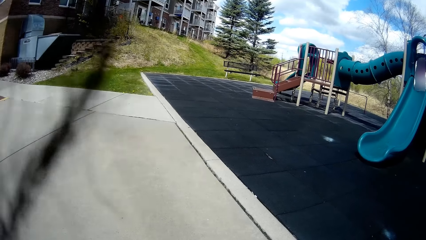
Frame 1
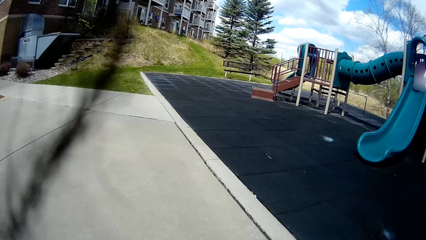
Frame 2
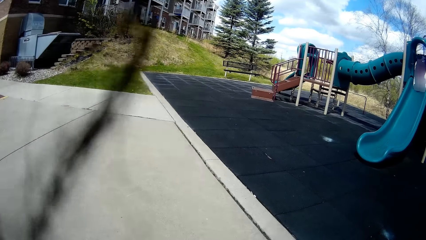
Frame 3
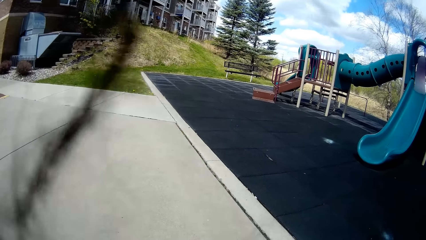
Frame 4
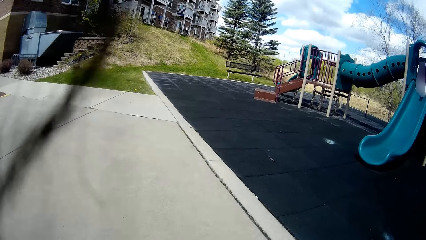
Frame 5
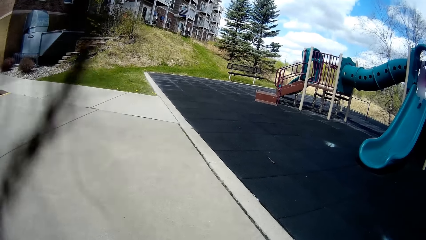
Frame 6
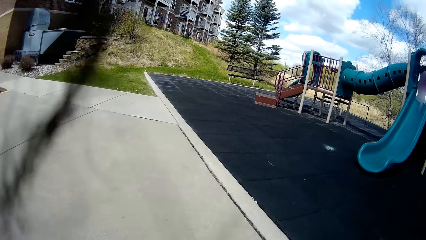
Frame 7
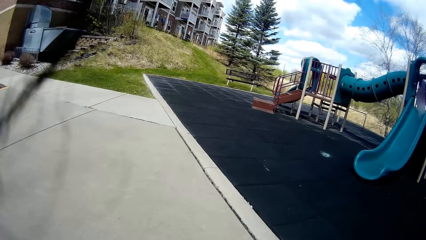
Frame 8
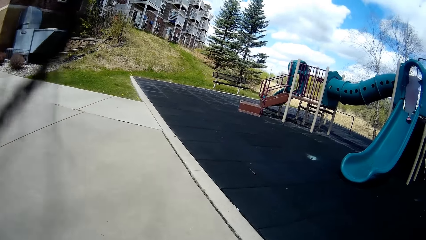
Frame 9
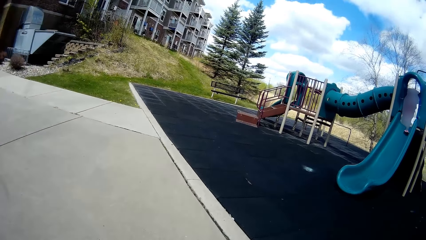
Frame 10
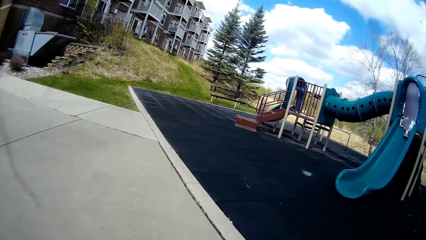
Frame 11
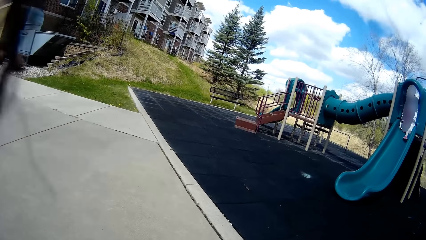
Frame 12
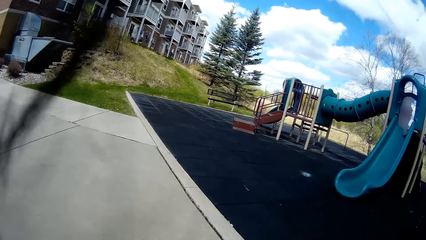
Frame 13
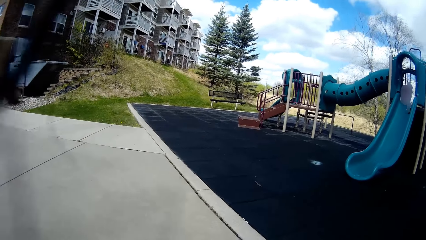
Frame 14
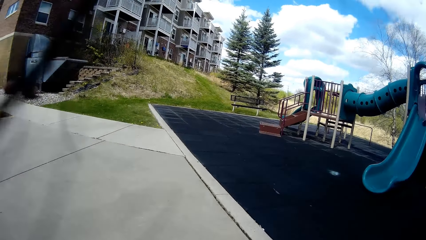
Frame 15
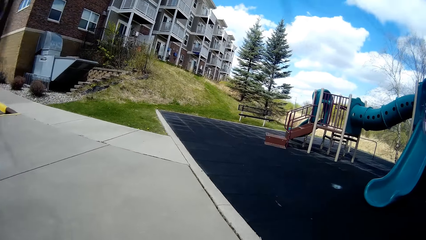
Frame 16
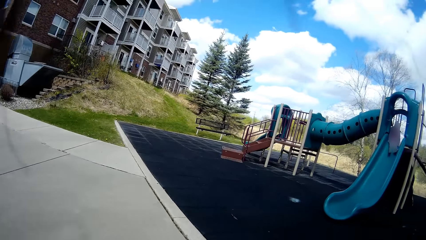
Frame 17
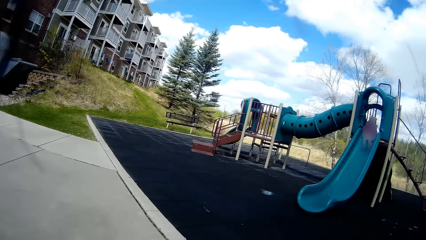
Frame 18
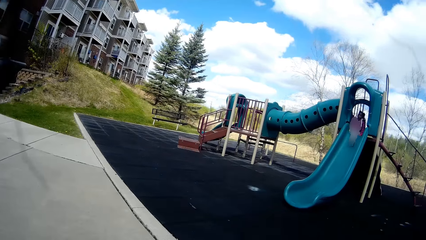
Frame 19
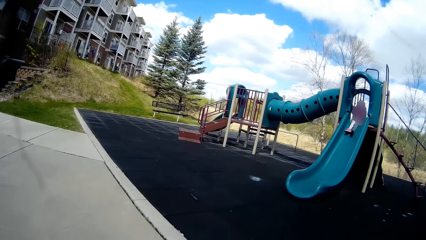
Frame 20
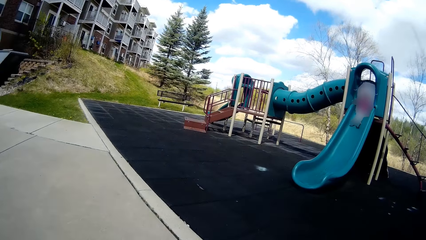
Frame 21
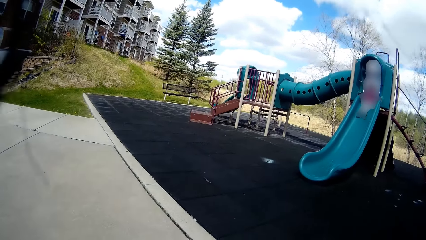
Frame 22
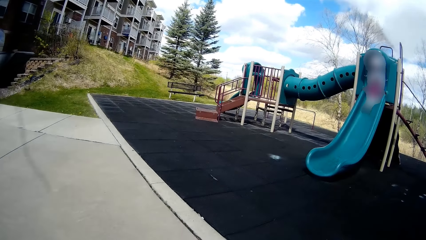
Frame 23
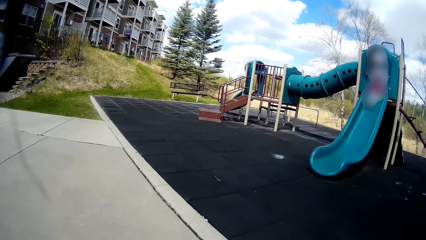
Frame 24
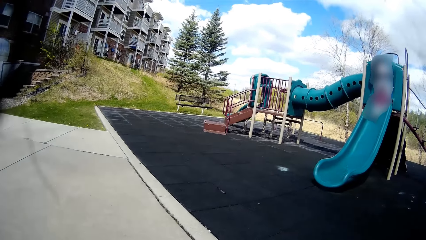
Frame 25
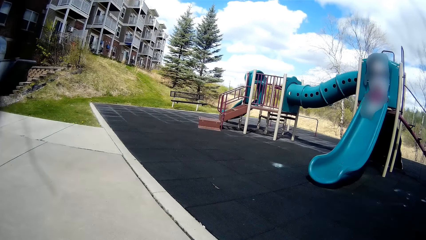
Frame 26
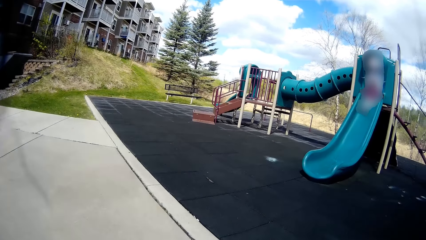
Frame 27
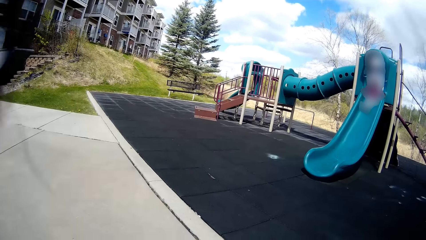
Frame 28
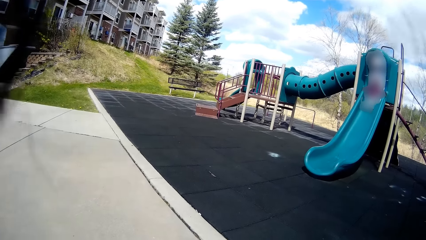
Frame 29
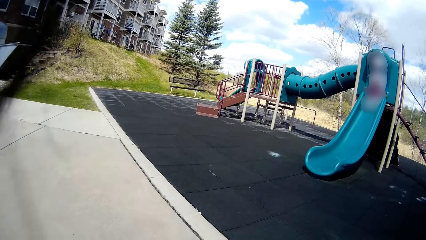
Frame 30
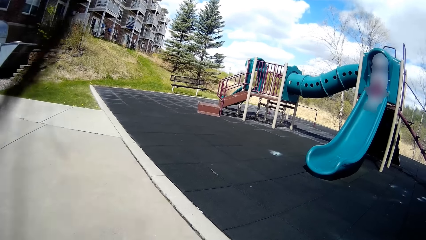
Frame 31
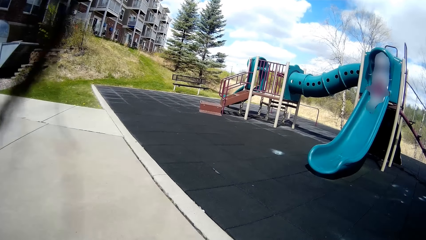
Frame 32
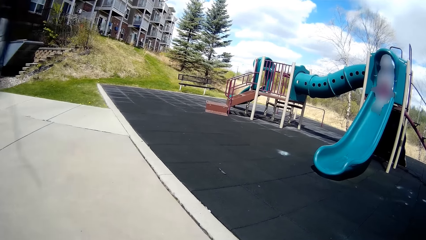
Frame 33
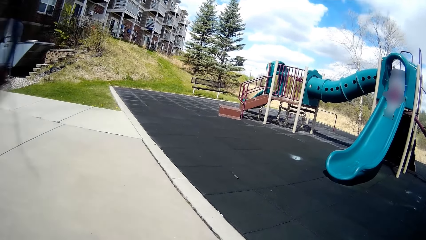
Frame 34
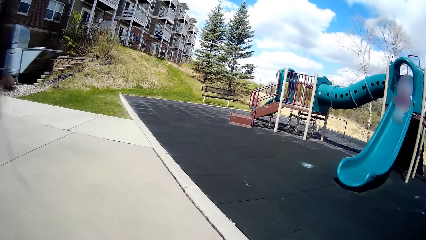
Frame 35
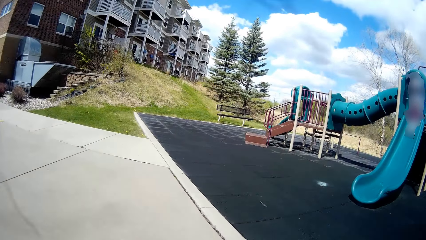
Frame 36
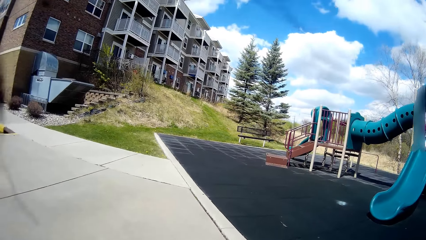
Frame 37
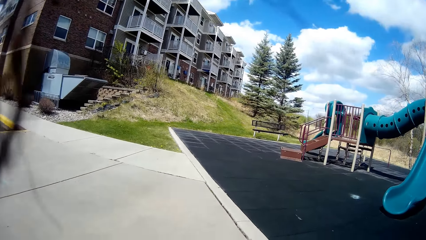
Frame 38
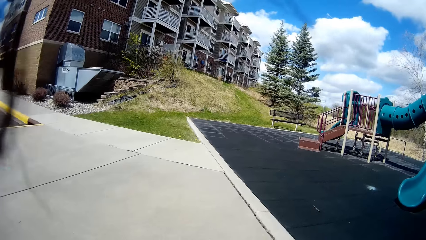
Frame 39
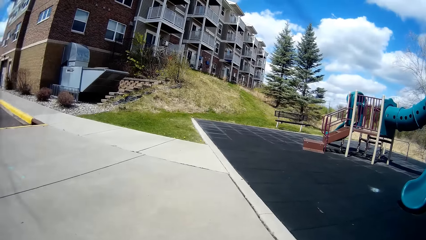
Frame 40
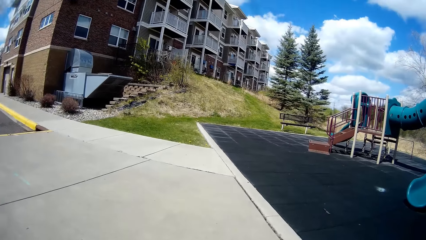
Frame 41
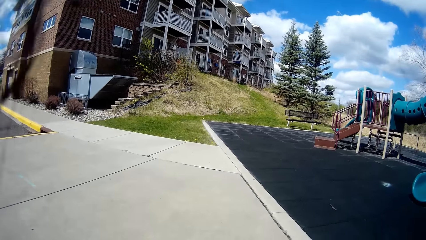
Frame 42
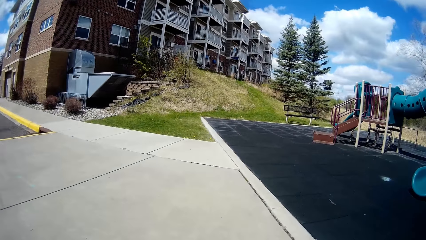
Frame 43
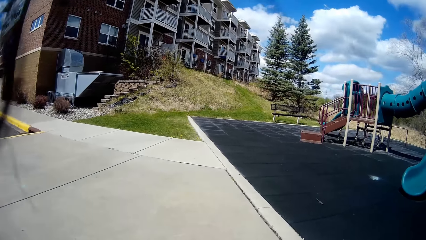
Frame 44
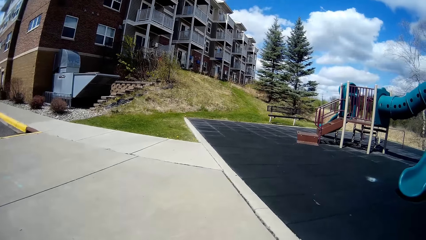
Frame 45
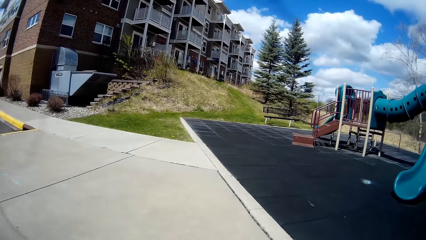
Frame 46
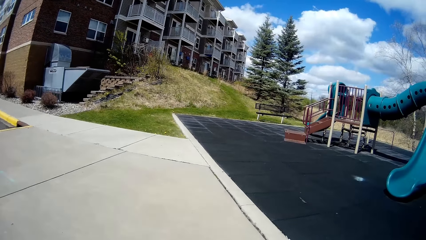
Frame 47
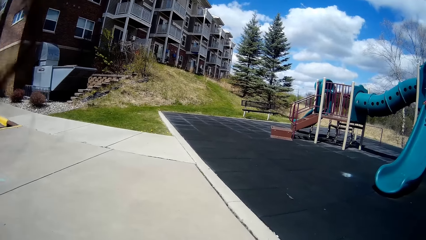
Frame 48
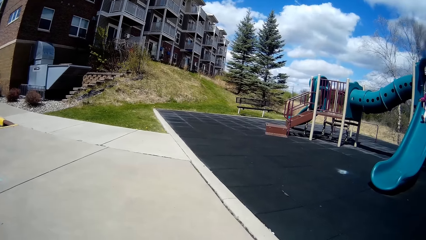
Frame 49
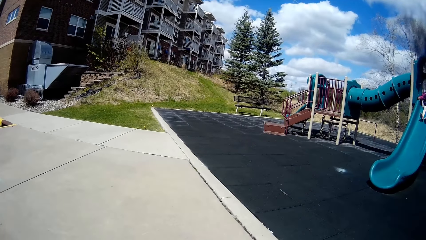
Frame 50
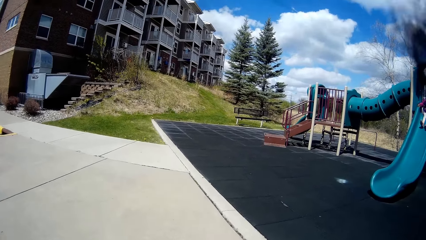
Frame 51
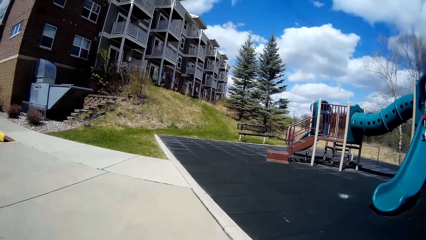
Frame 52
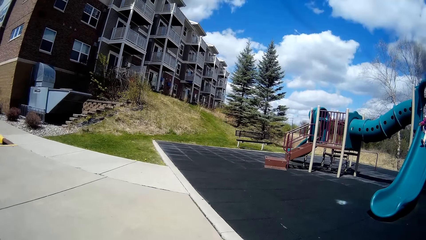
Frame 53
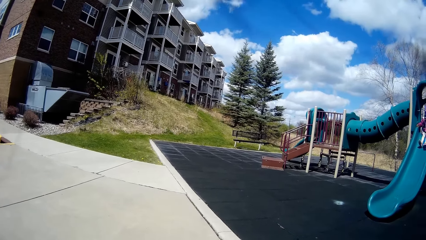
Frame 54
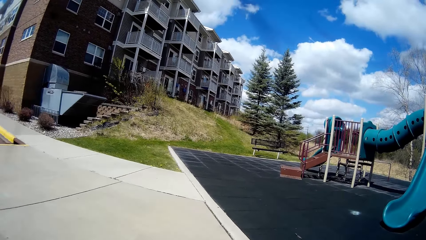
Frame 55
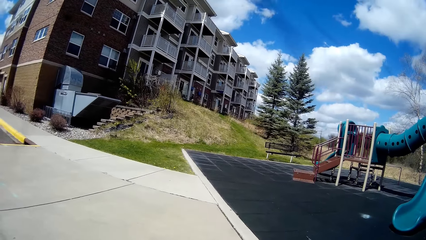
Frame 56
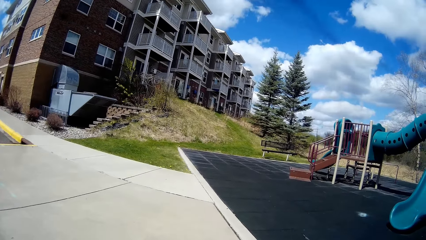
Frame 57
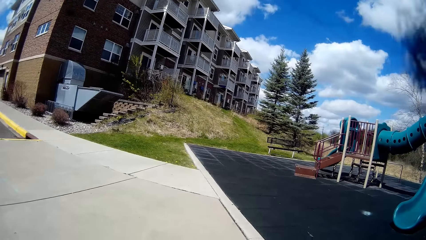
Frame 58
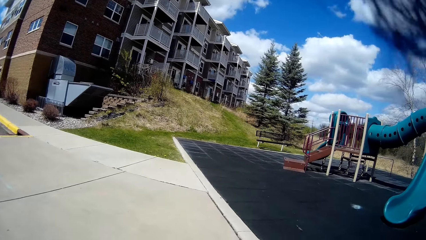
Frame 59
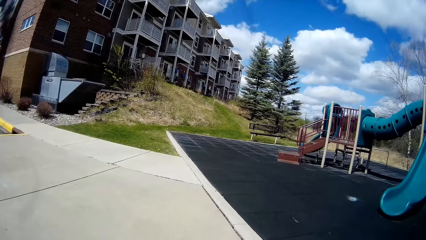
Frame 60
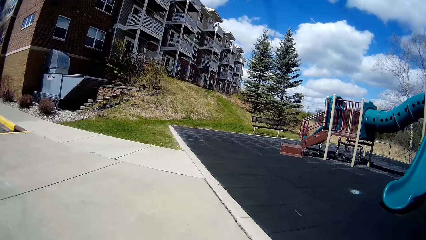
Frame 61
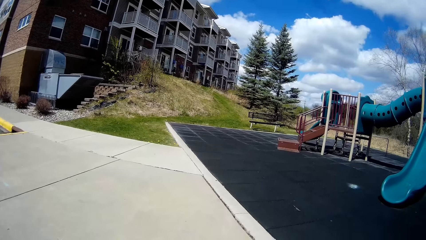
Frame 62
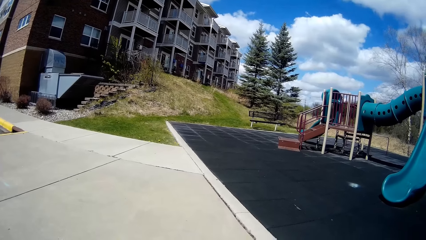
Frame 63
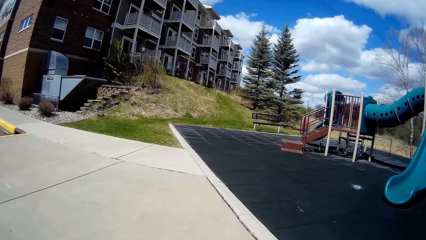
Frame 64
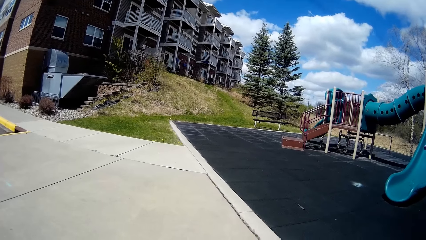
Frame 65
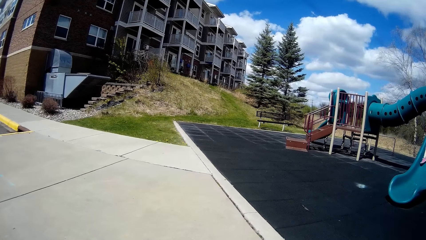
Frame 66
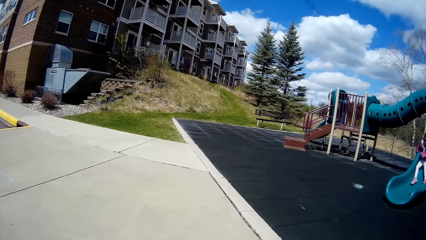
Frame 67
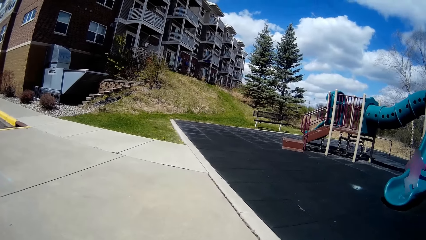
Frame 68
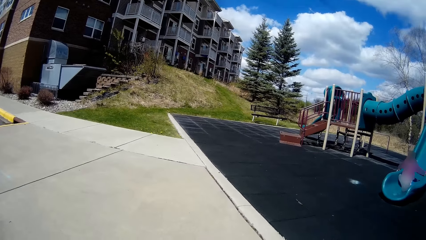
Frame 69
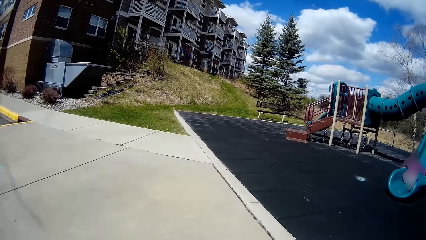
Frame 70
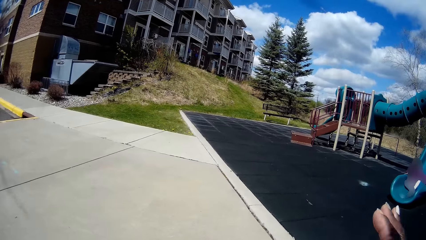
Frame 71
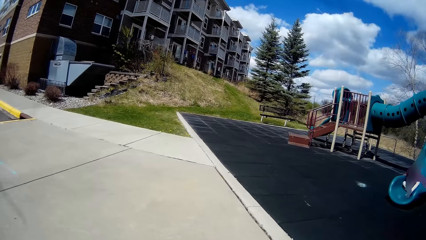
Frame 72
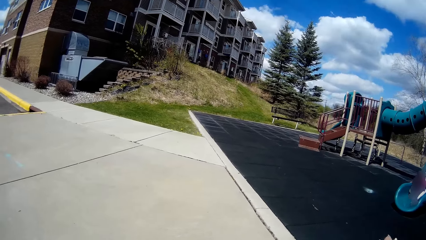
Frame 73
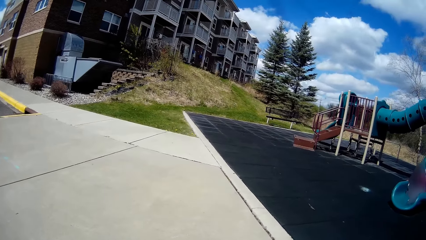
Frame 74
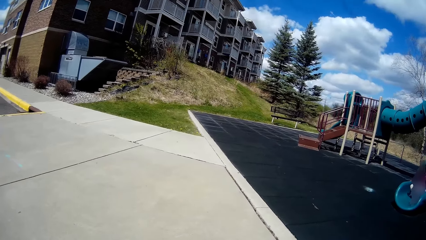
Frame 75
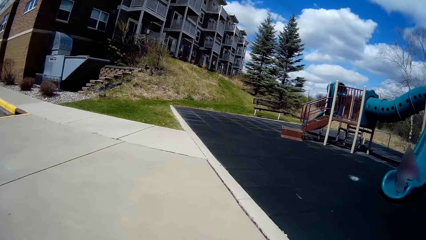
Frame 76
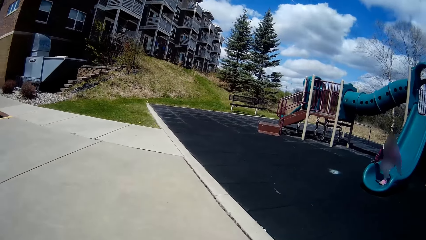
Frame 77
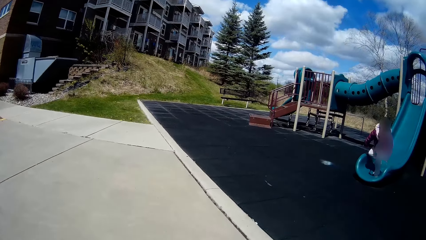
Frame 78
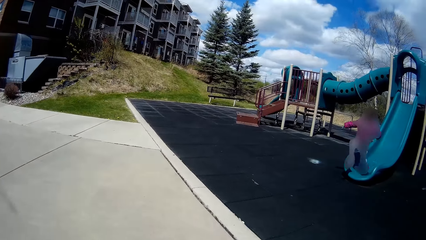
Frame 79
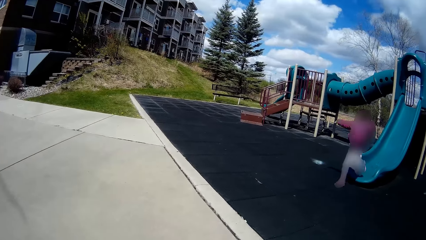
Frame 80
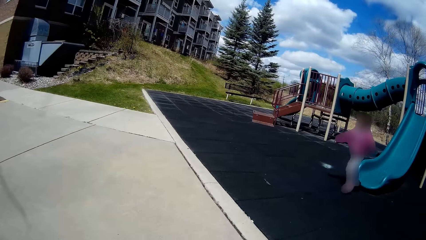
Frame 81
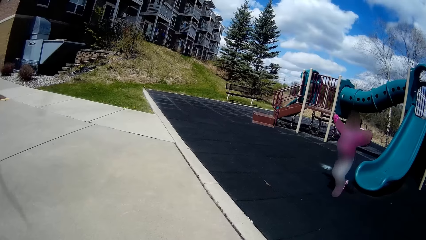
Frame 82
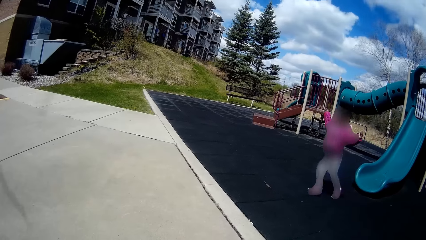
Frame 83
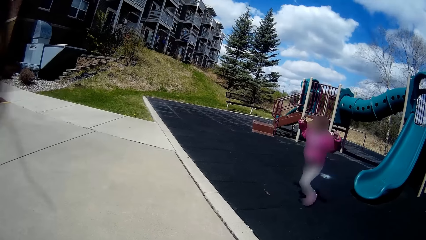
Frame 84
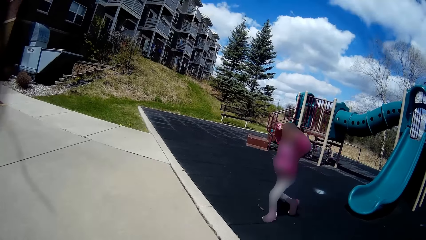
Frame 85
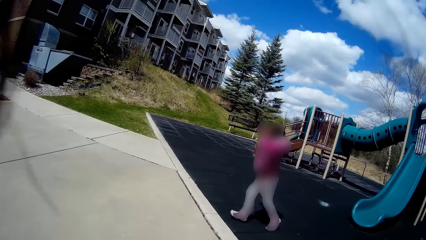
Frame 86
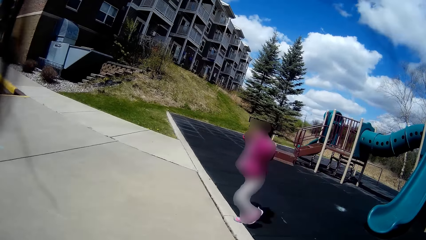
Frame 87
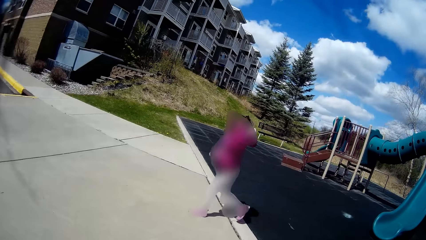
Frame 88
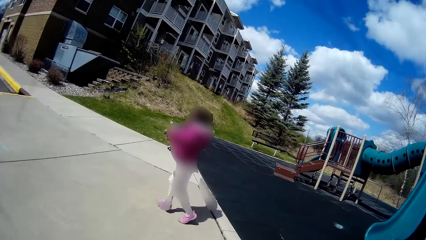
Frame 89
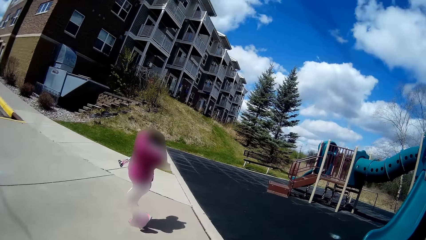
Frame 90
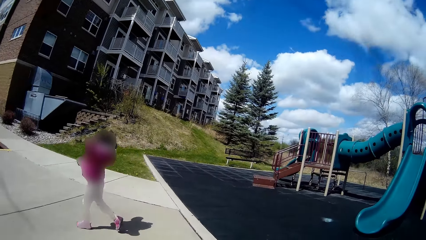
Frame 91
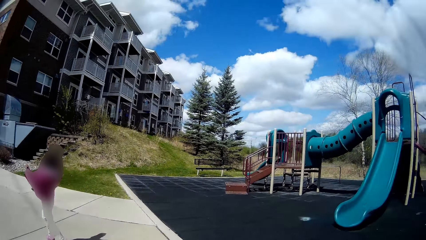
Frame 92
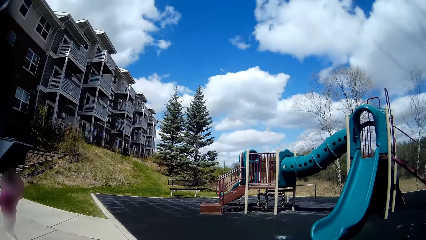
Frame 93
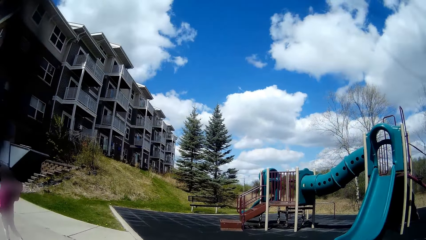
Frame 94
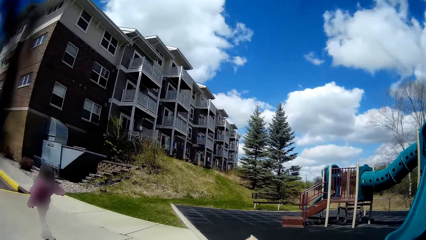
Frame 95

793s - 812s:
The girl slides on a slide. The girl is on a jungle gym. The girl slides down from the jungle gym. The girl gets up from the jungle gym. The girl runs around the playground and runs towards the camera wearer.
